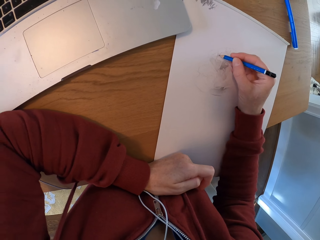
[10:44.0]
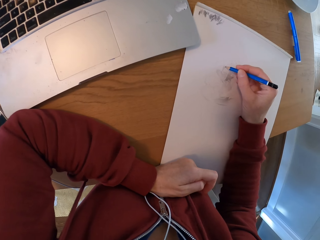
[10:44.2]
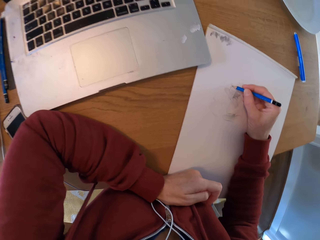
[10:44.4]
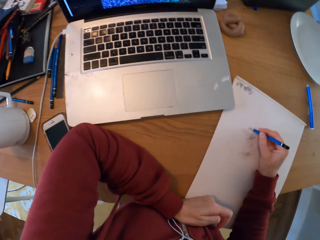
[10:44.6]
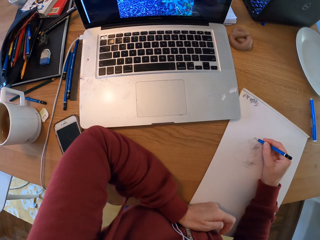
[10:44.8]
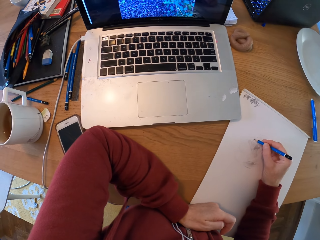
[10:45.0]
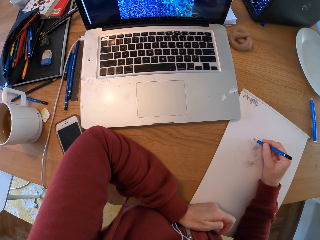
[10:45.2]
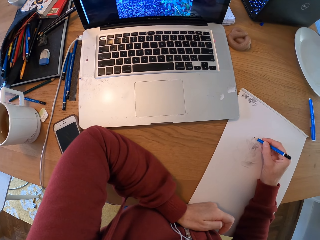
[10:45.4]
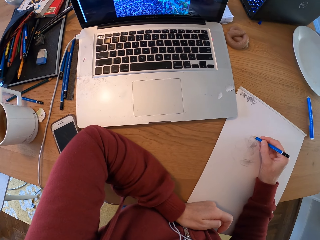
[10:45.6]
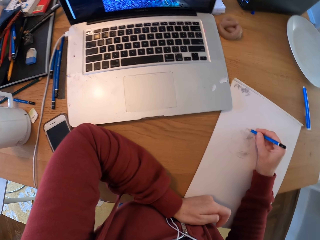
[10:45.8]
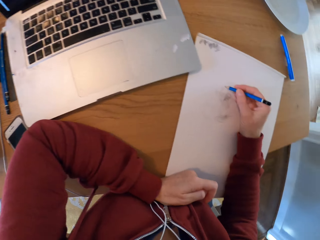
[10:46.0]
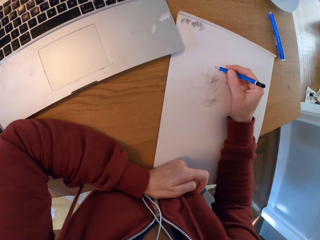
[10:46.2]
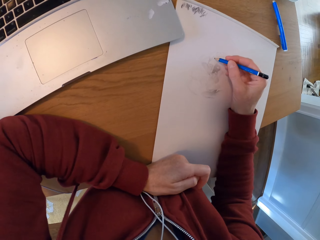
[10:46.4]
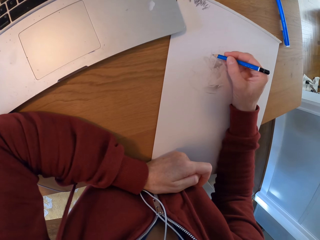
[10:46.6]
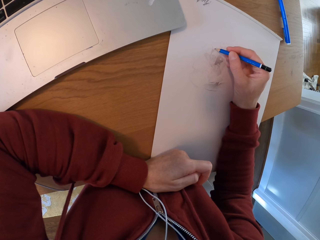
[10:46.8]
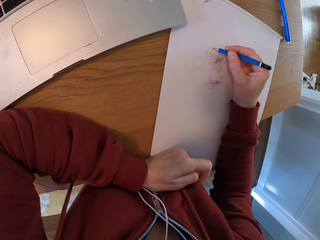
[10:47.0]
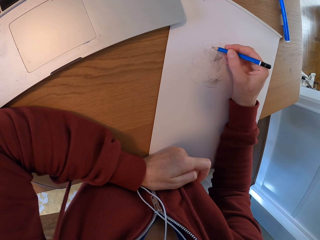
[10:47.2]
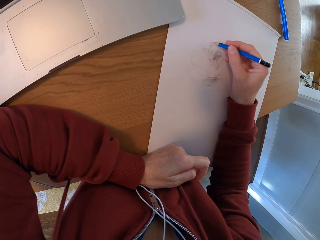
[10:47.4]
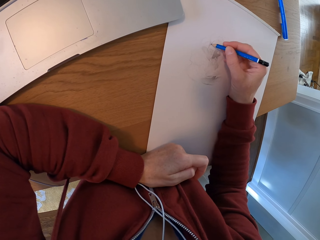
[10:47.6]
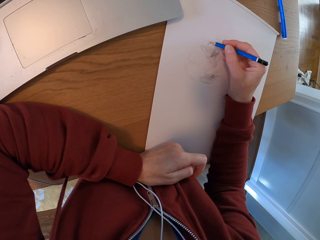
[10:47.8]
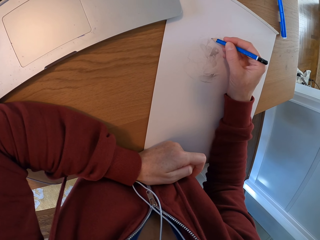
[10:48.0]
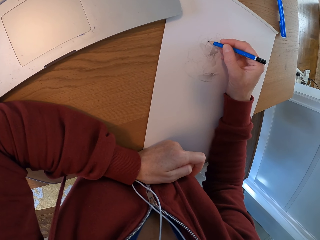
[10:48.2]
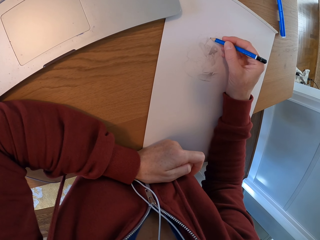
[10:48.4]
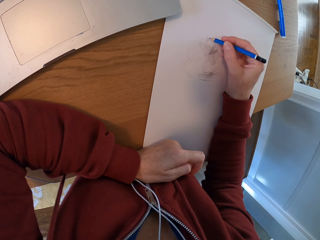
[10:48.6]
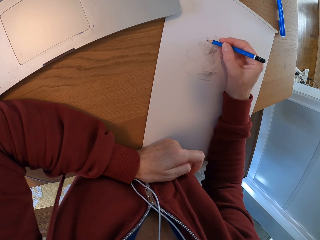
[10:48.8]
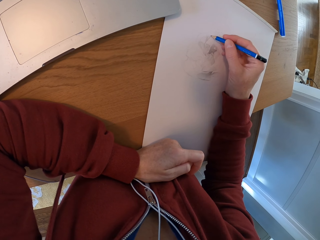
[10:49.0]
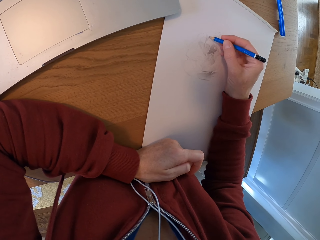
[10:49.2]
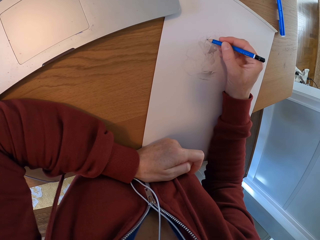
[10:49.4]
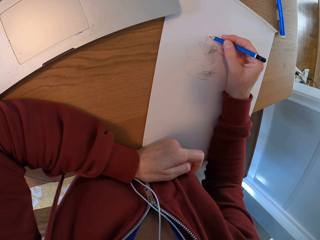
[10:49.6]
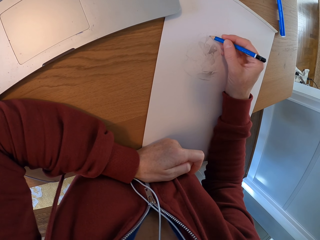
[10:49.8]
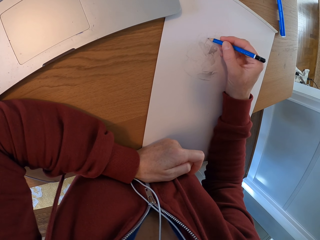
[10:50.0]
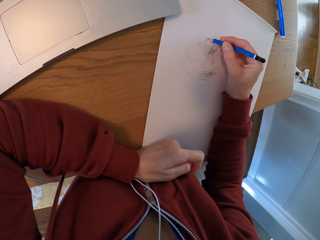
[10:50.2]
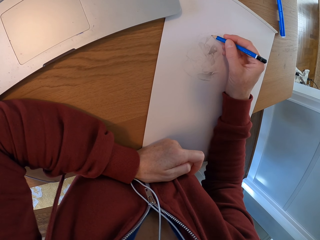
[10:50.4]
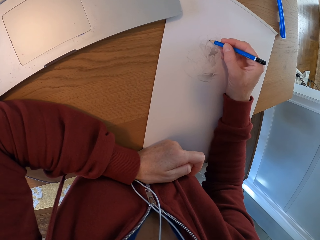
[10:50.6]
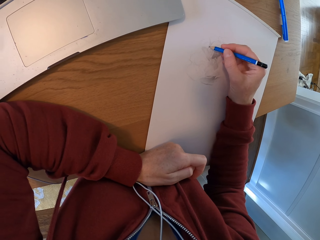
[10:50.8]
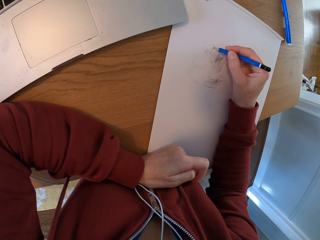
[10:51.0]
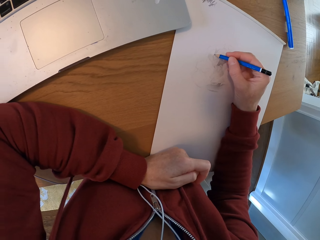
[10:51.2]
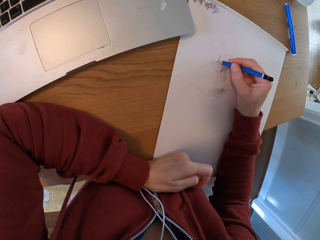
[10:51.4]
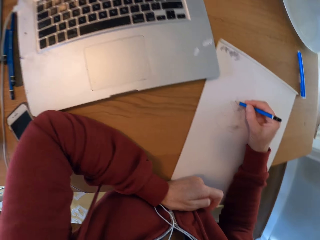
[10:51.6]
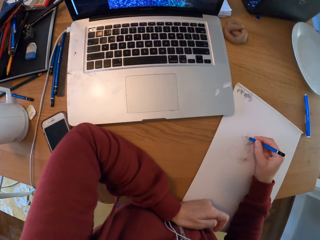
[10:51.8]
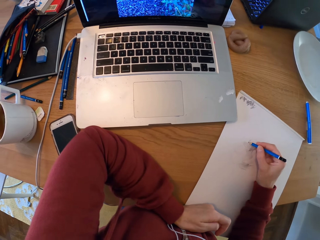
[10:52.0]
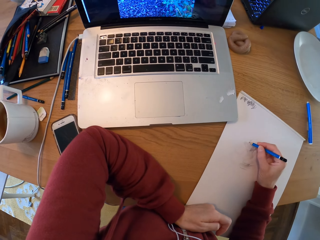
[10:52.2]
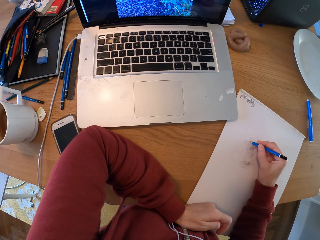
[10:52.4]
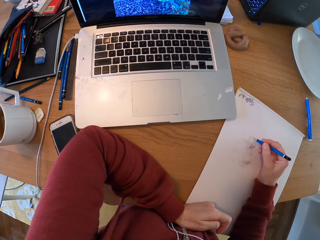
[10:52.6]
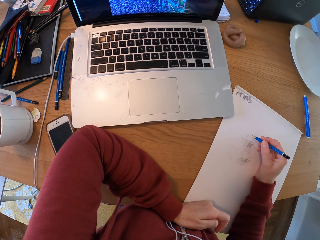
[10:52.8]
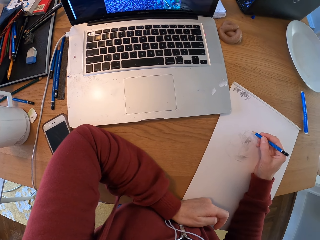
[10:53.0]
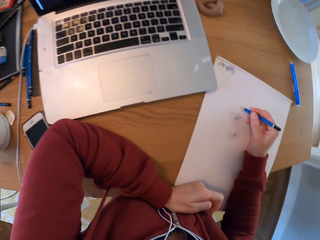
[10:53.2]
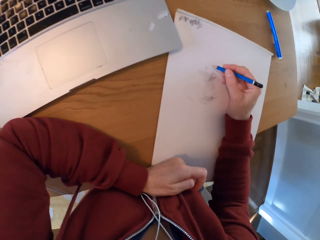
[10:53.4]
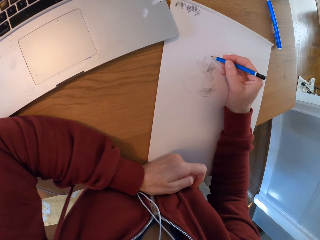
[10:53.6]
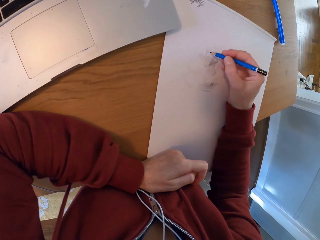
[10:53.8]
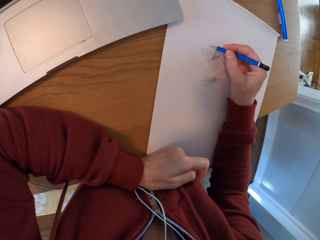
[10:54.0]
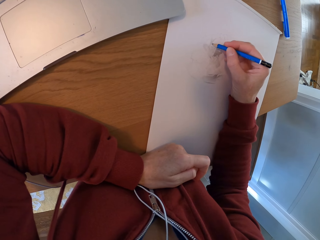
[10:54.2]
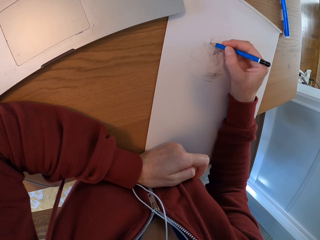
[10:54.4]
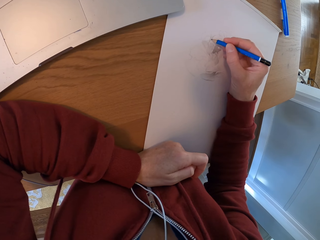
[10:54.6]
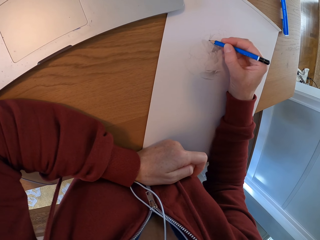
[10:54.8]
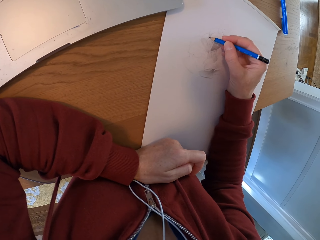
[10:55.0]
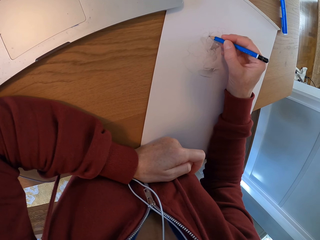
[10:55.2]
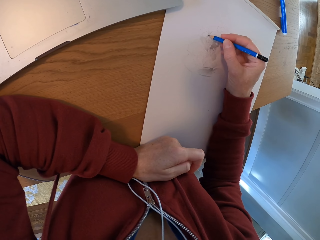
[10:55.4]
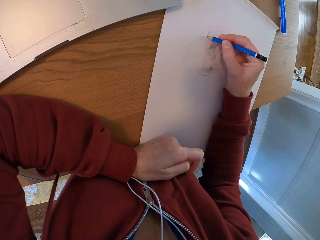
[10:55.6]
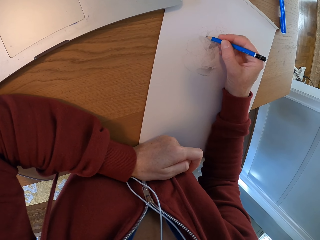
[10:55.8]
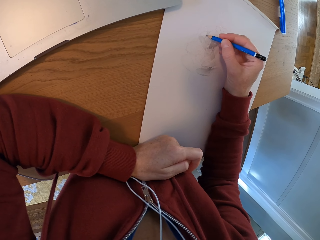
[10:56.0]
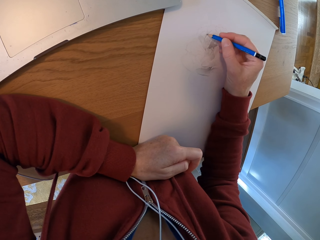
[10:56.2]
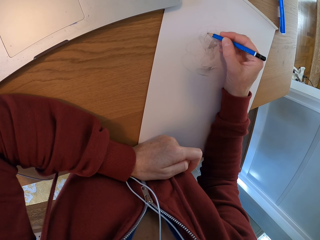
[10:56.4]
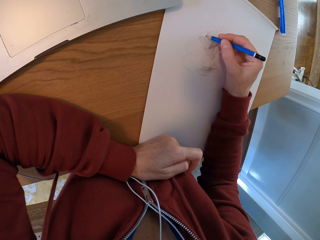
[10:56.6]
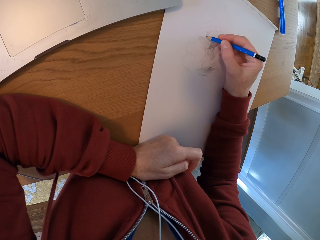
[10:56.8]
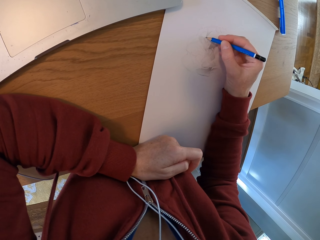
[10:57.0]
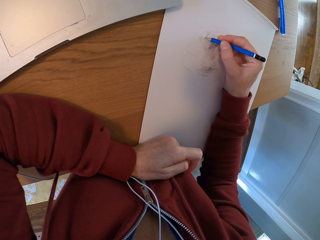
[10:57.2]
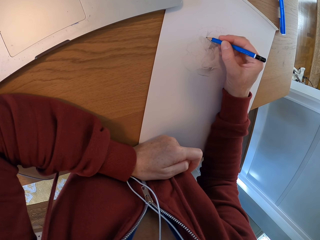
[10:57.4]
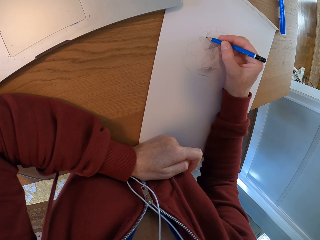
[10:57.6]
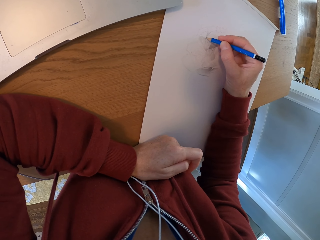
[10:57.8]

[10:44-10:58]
The camera wearer looks at the laptop. They draw. They look at the laptop. They turn around the room. They draw on a paper.

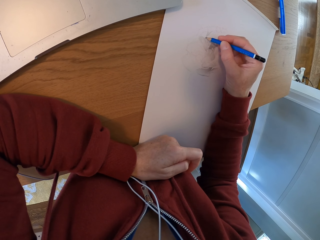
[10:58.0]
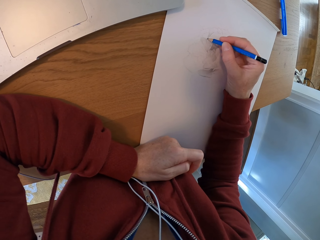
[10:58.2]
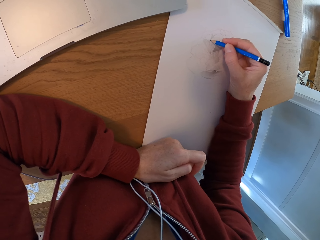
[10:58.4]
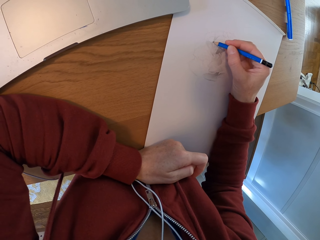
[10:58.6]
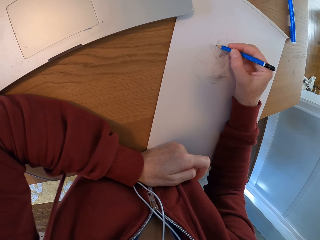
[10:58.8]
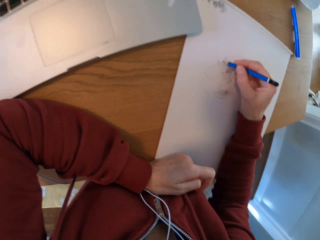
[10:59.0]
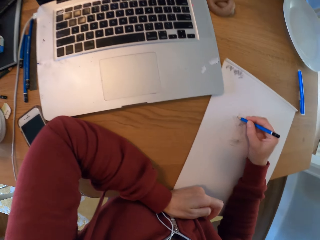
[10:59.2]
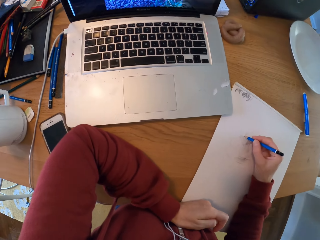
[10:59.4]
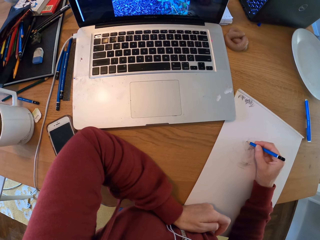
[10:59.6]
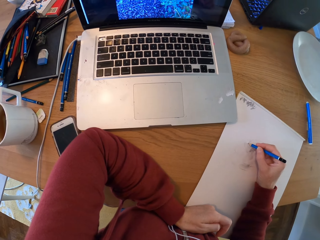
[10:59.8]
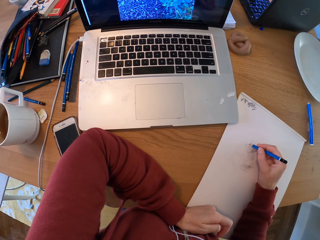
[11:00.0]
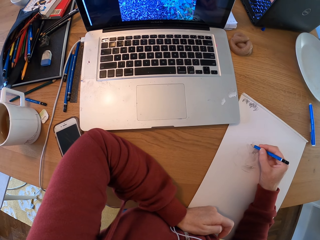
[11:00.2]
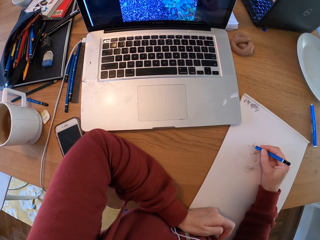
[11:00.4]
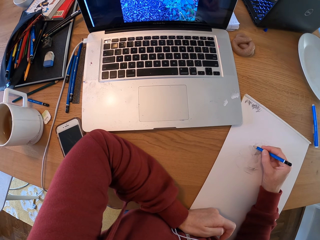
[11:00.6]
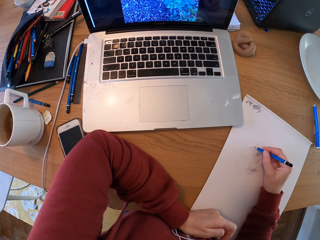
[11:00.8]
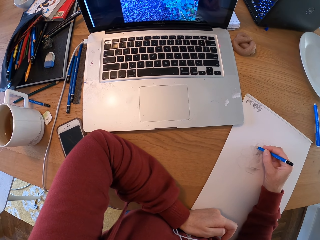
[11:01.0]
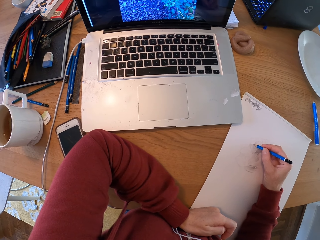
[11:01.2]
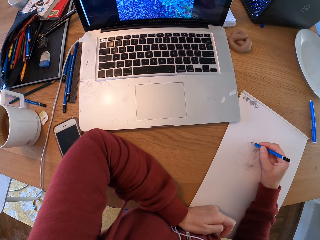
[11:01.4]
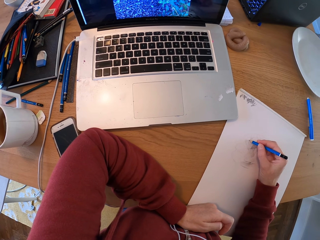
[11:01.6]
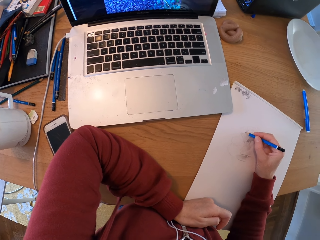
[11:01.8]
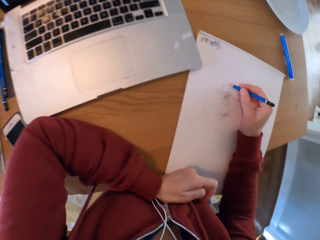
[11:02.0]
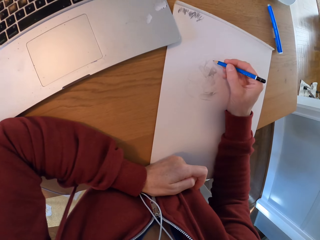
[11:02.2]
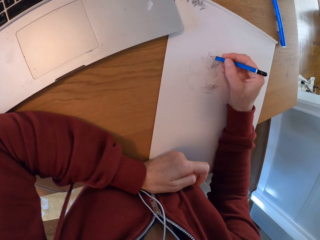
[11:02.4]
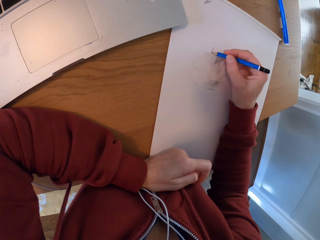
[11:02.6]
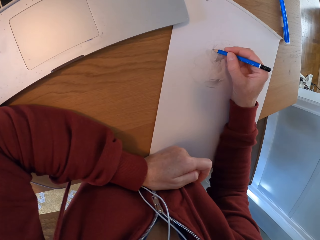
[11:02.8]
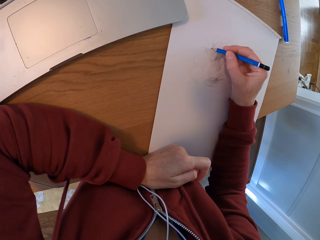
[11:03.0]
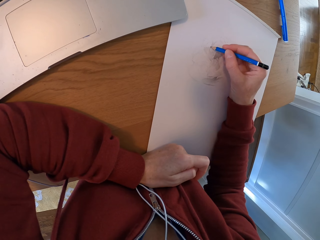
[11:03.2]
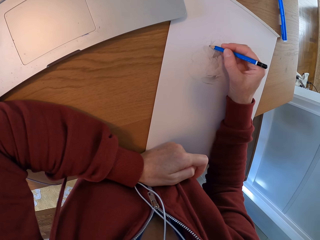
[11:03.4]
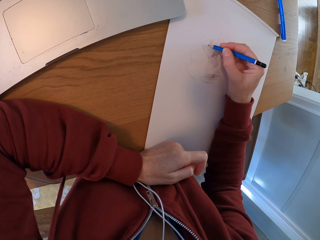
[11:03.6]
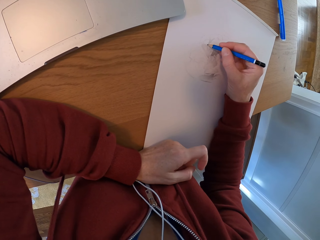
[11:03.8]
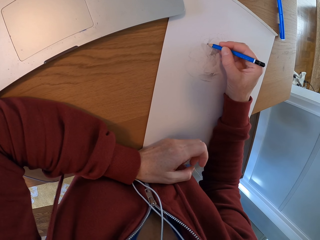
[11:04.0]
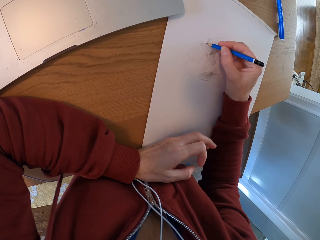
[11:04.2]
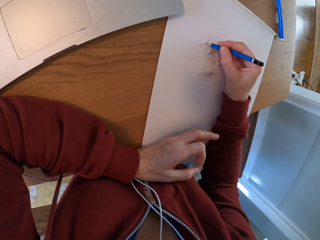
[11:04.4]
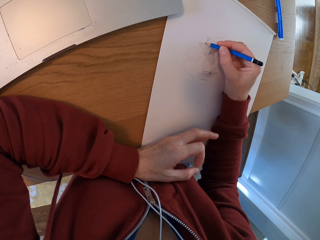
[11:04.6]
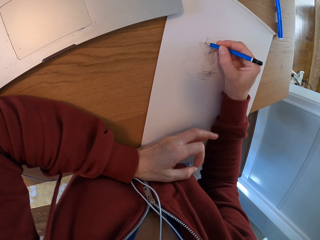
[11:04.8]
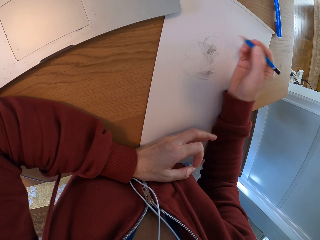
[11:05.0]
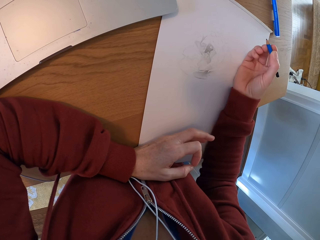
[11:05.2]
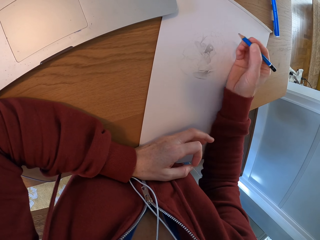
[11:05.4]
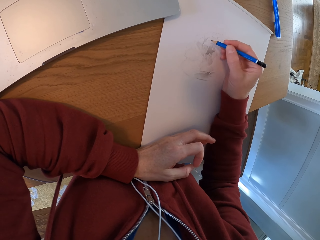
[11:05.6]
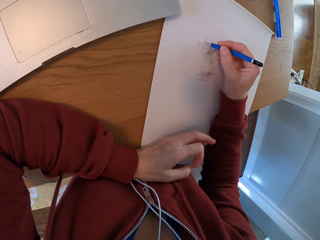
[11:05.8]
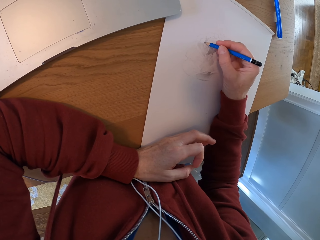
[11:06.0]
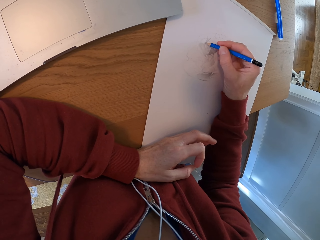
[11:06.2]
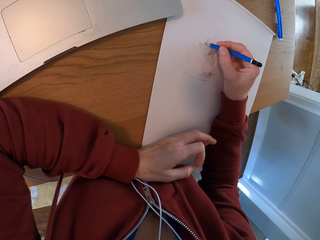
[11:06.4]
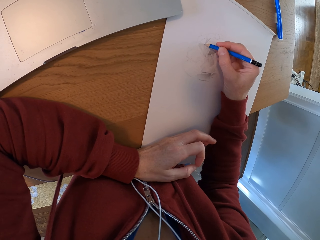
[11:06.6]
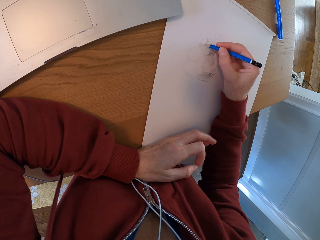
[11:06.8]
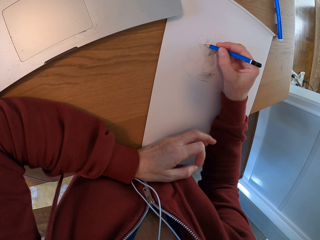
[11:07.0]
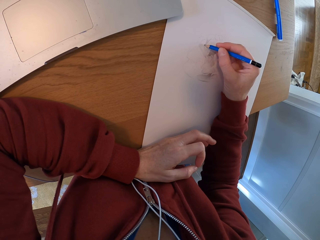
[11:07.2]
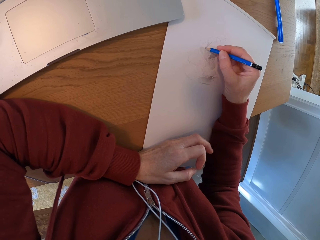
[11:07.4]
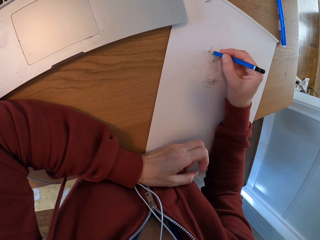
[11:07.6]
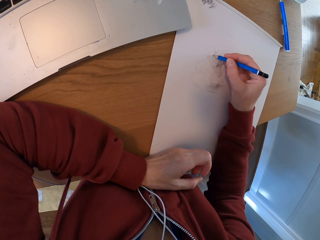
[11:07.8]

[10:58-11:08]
The camera wearer draws. They look at the laptop. They slightly move the right hand. They draw.
